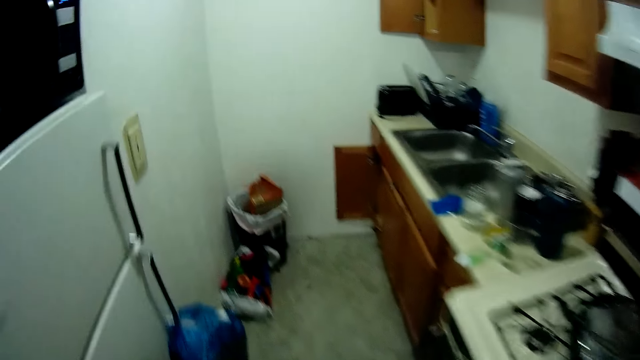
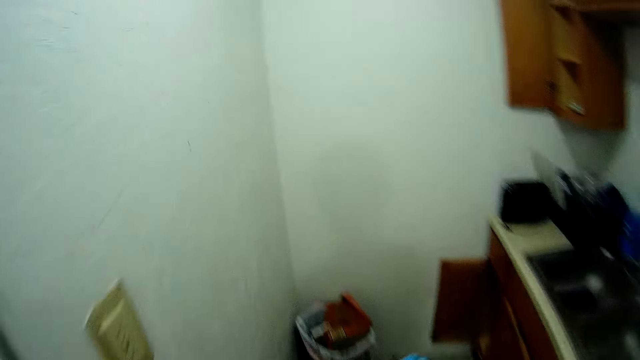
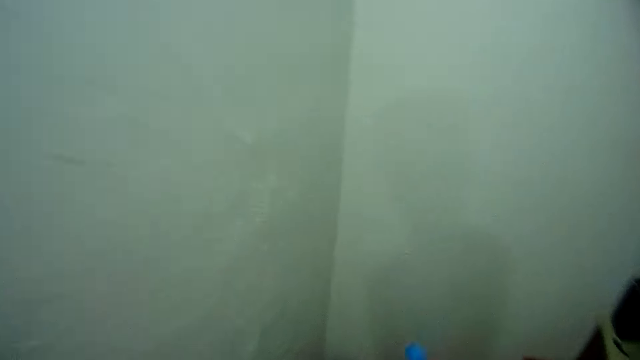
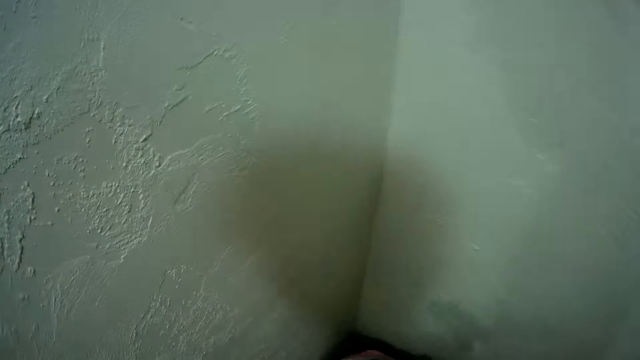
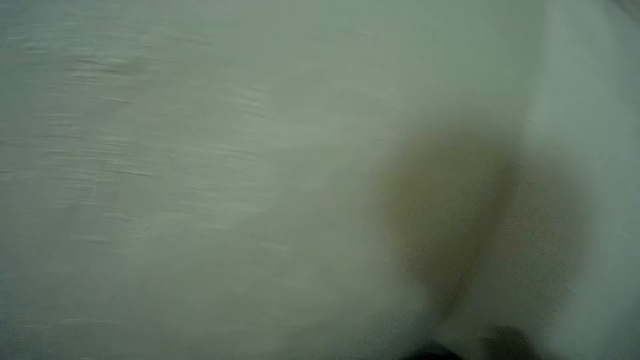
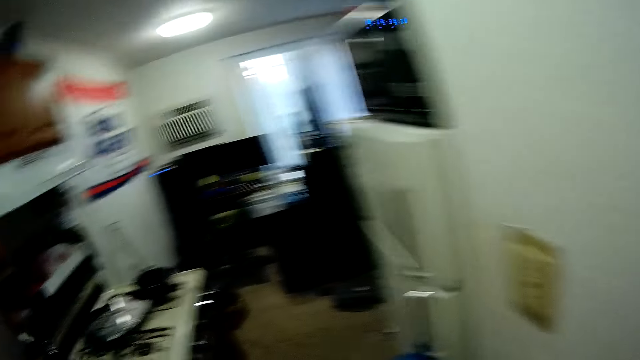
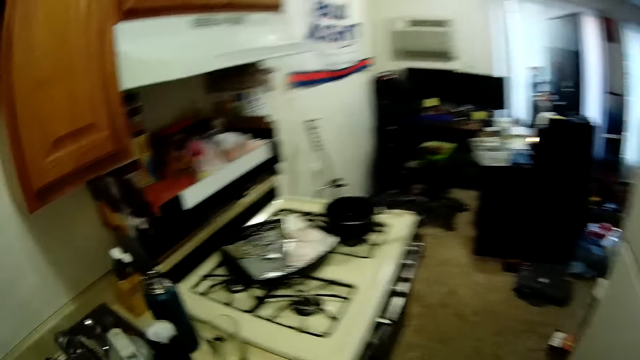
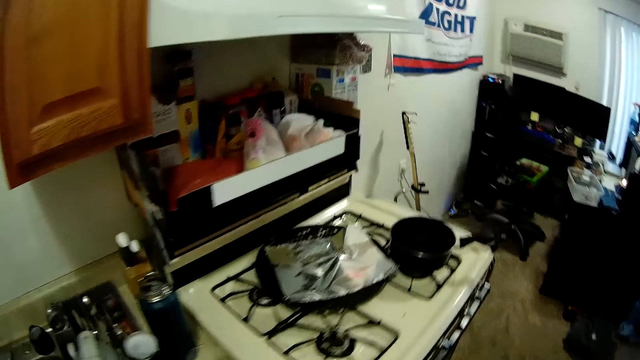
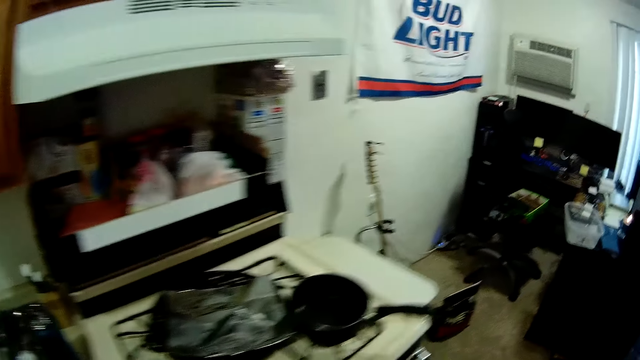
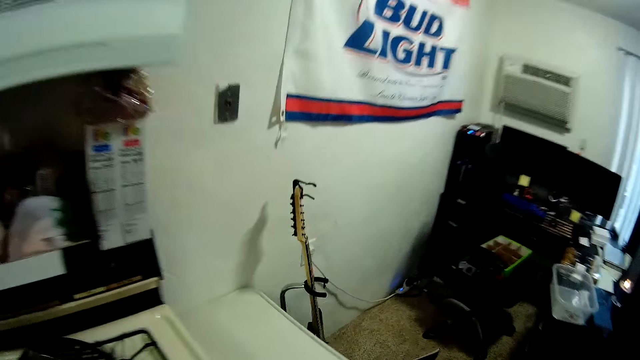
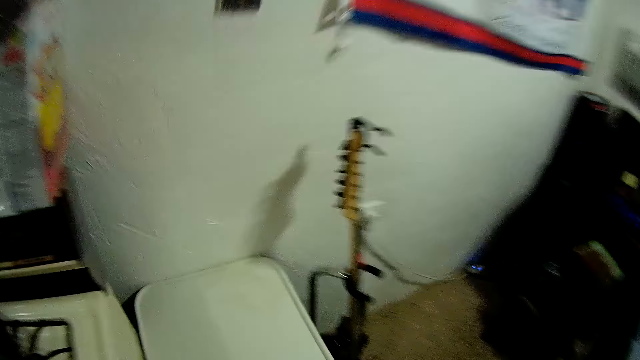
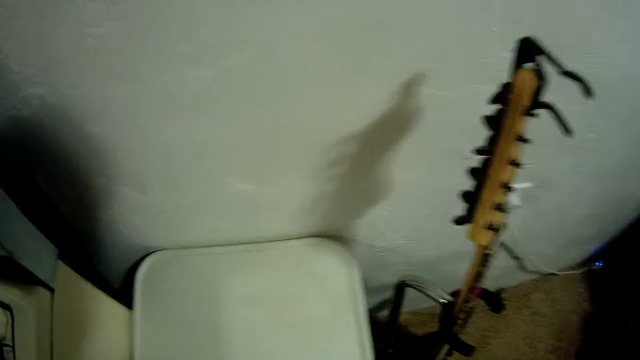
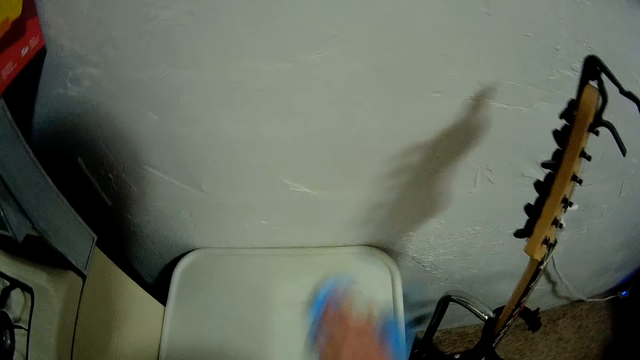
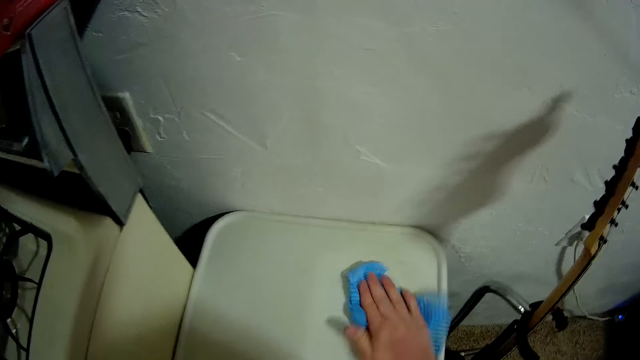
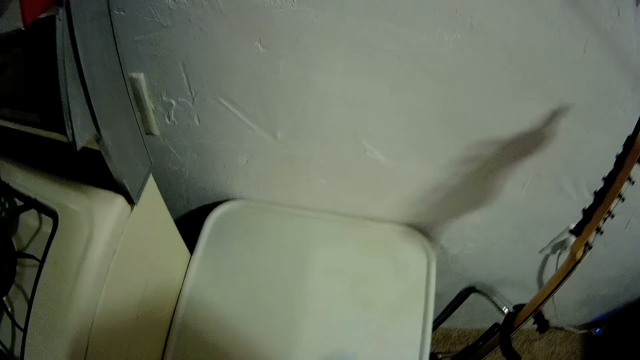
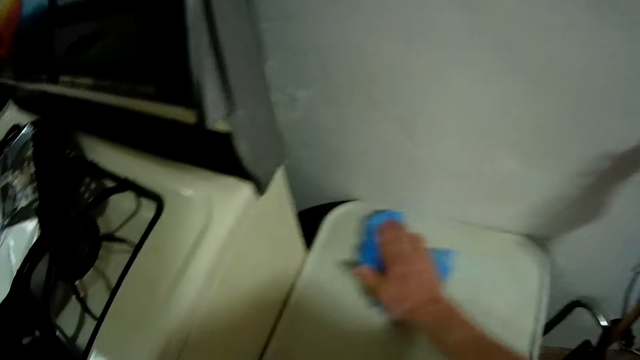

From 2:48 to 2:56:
The camera wearer moves to the trash can in the kitchen. They move back to the table beside the cooker. They clean the table with the cloth.

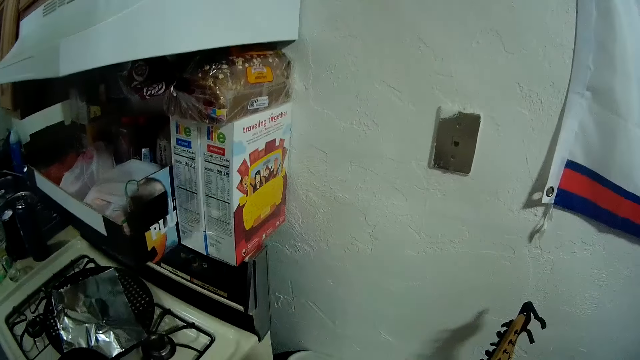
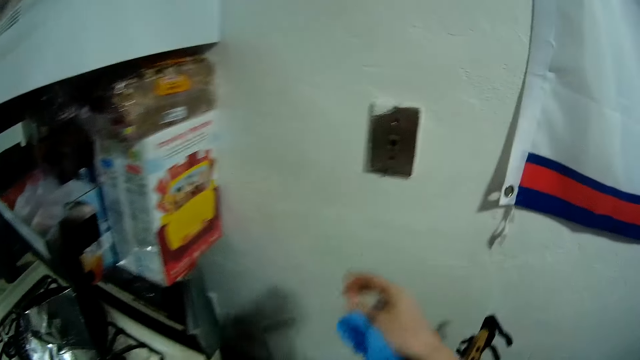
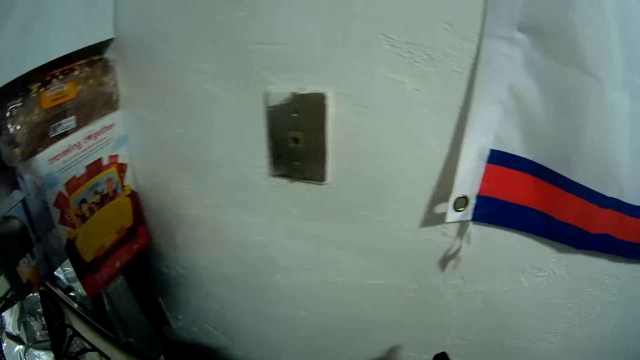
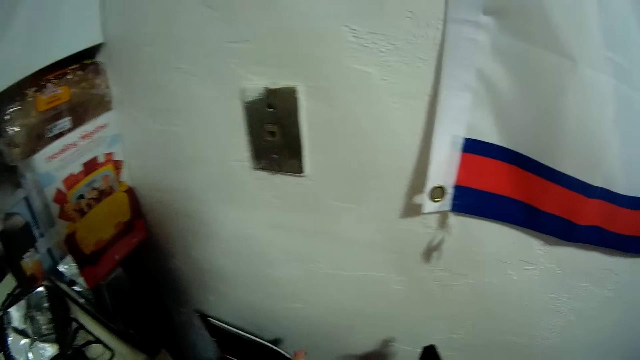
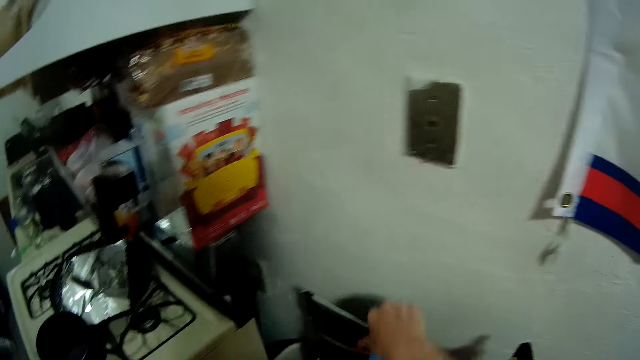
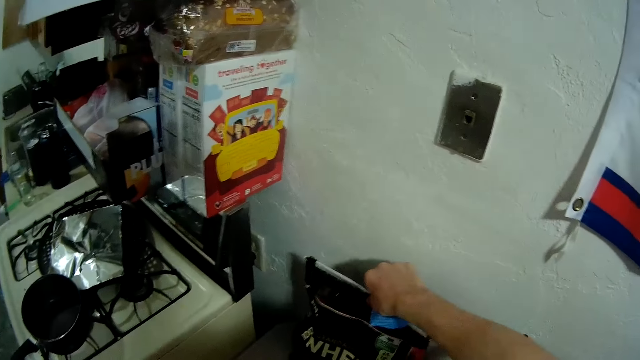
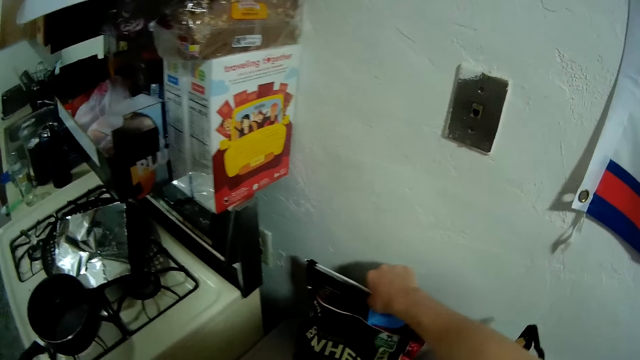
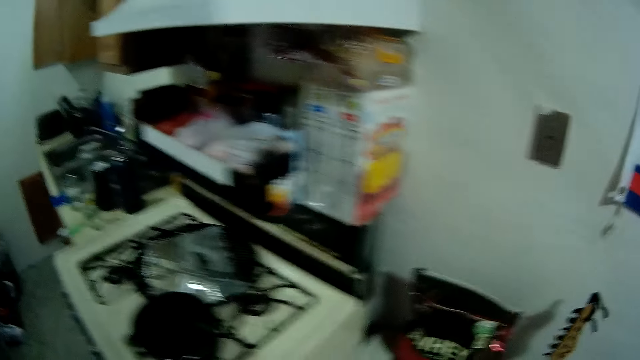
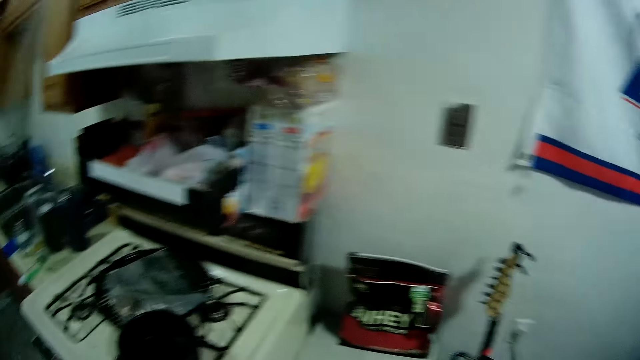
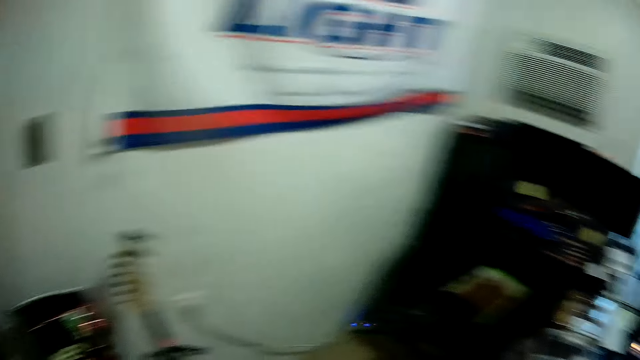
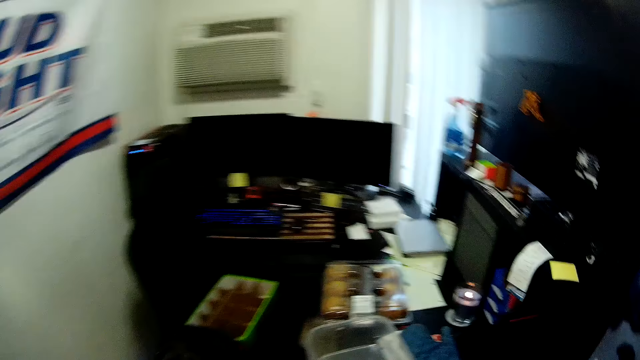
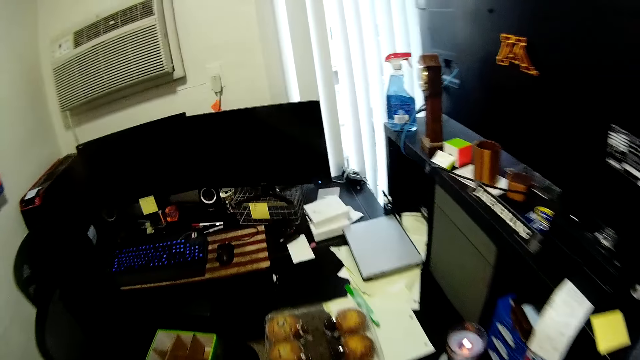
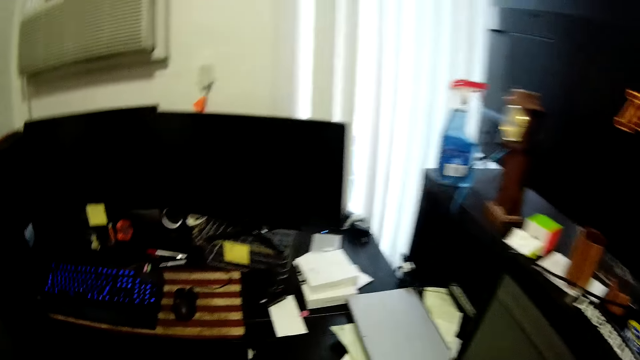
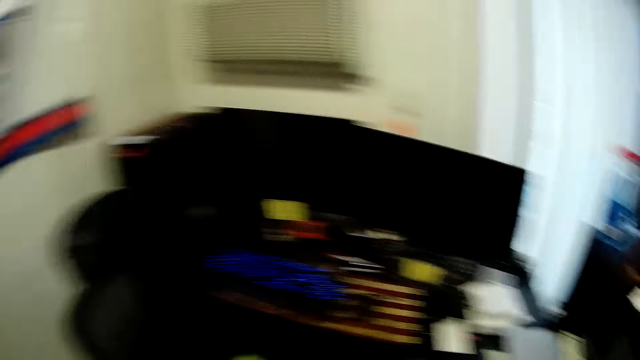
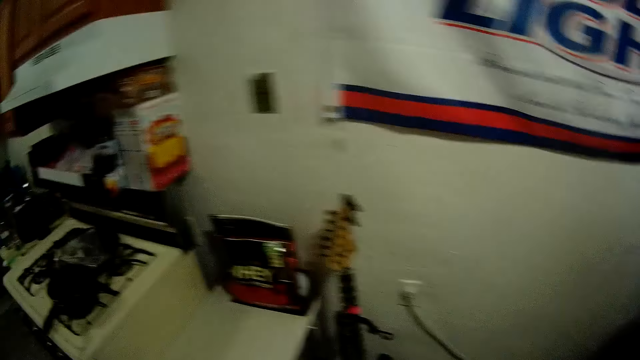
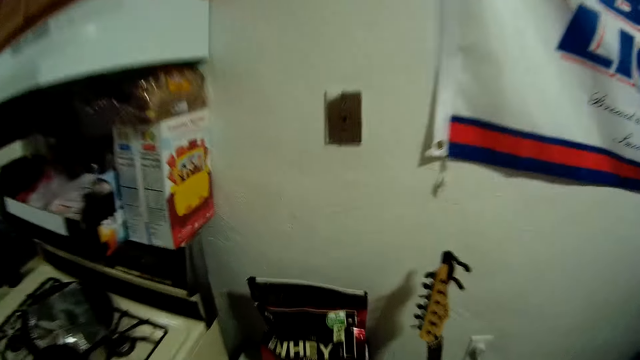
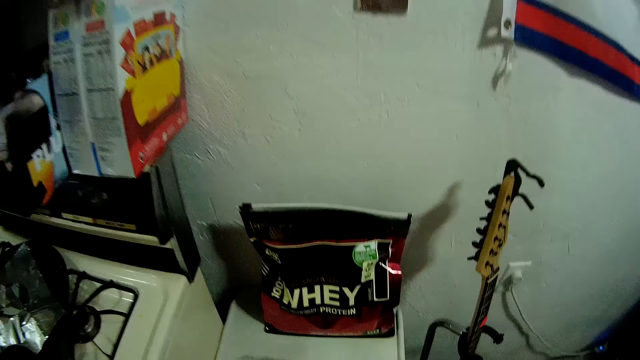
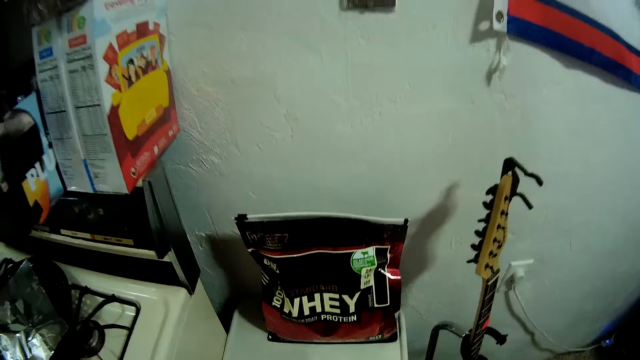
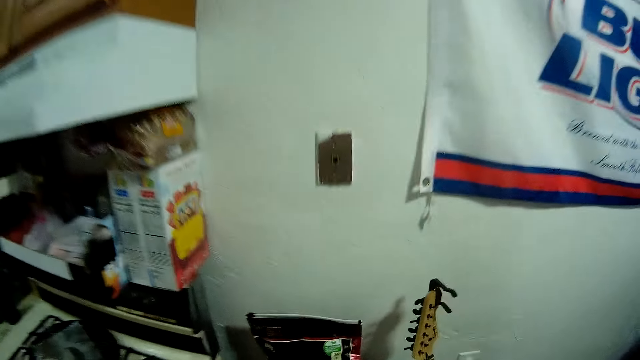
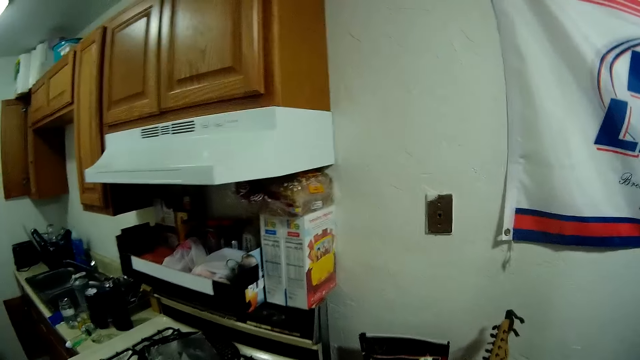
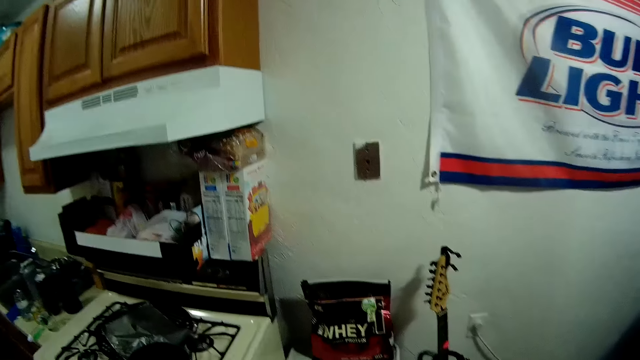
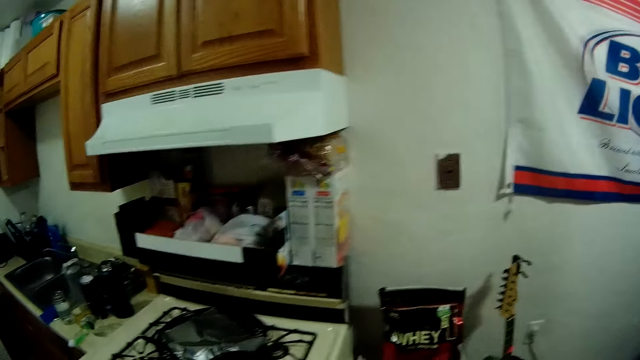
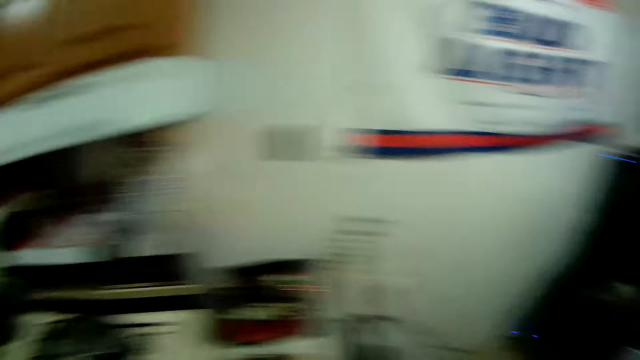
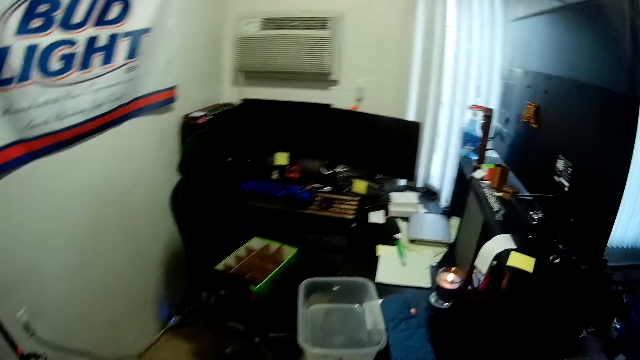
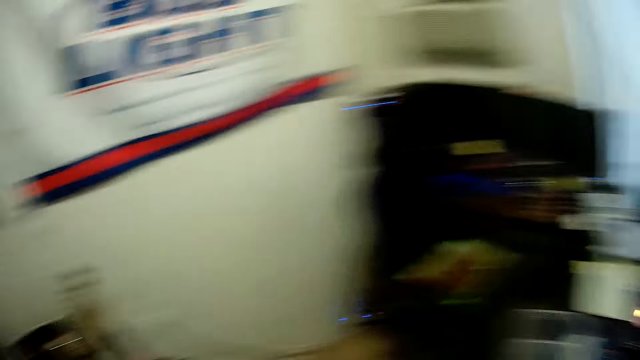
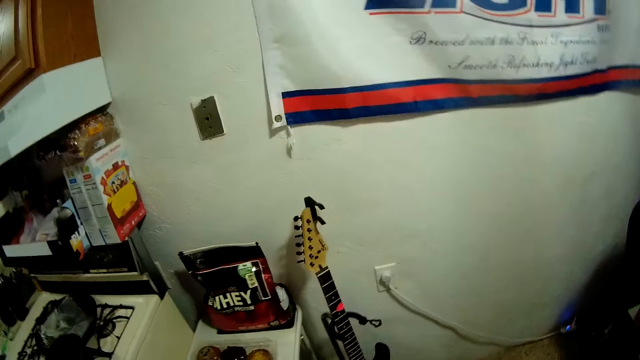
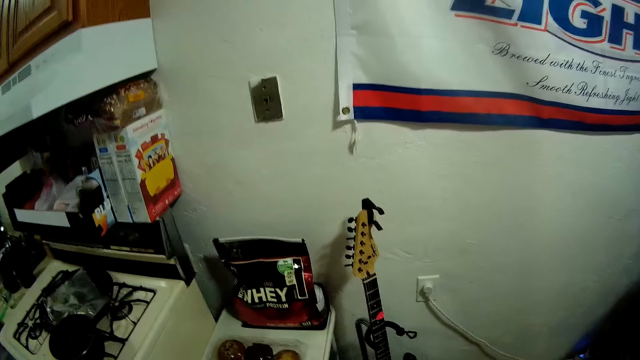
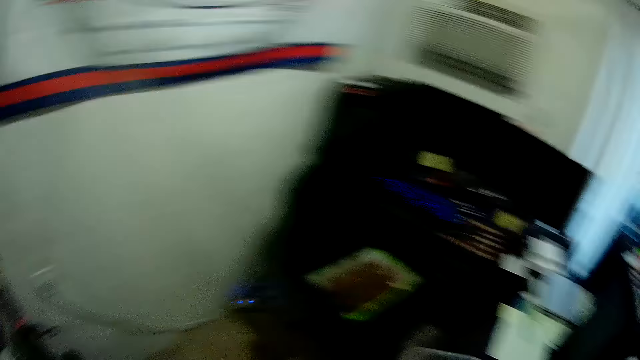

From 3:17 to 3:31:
The camera wearer places the bag on the table. They walk in the kitchen. They carry a crate of food from a table in the apartment. They place the crate of food on the table beside the cooker.
